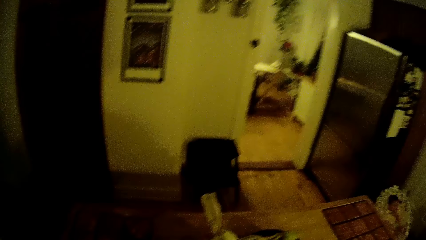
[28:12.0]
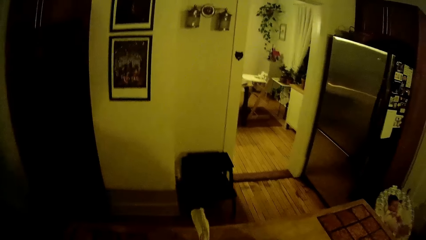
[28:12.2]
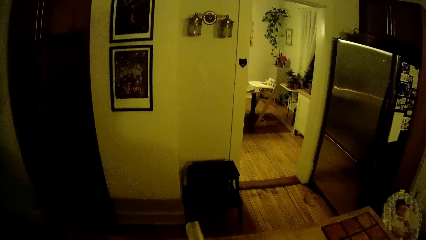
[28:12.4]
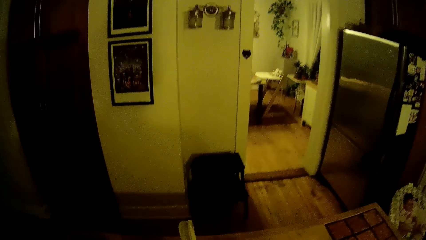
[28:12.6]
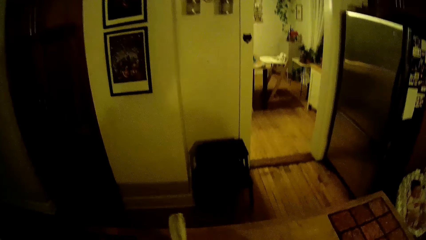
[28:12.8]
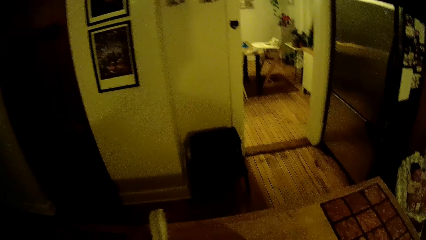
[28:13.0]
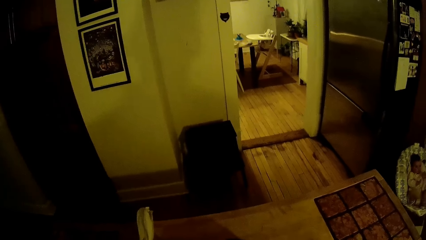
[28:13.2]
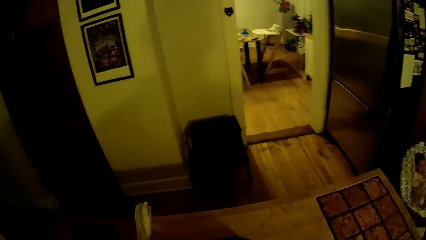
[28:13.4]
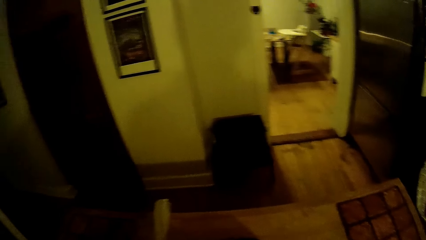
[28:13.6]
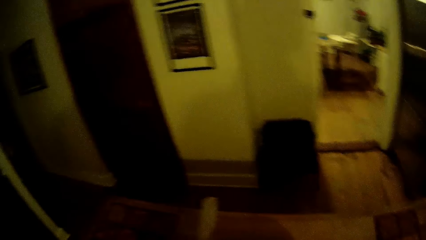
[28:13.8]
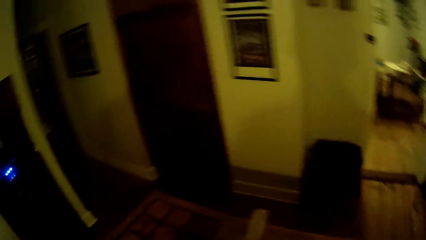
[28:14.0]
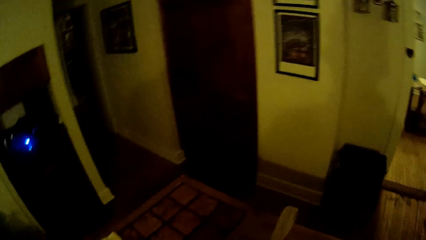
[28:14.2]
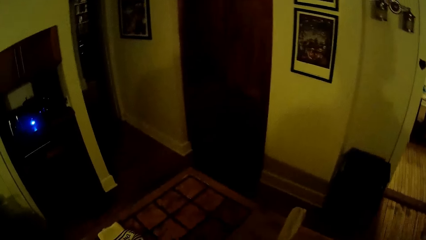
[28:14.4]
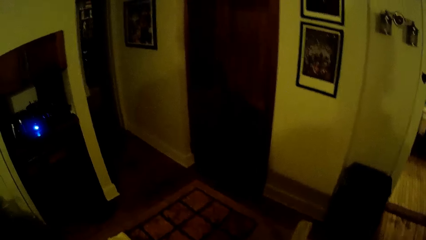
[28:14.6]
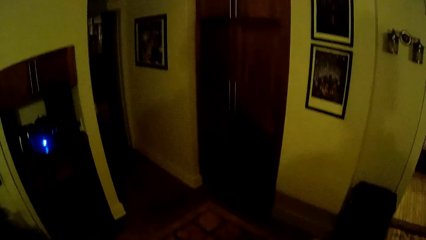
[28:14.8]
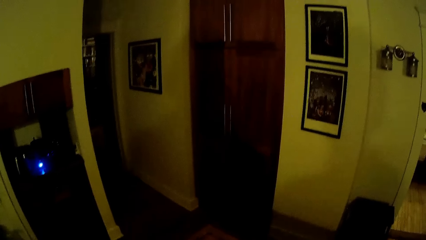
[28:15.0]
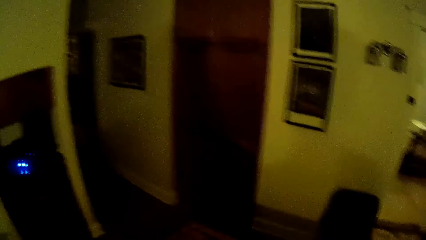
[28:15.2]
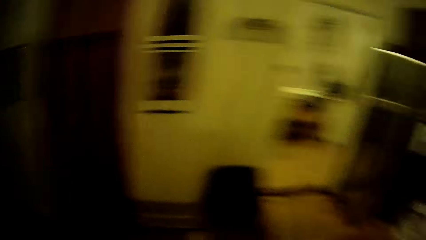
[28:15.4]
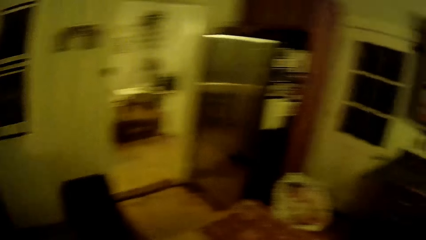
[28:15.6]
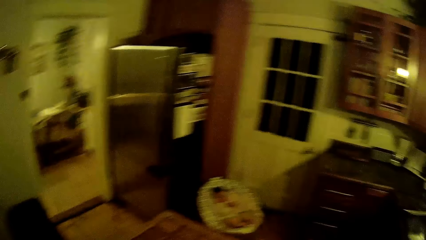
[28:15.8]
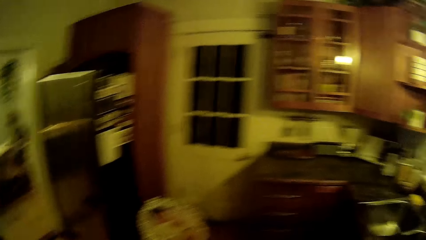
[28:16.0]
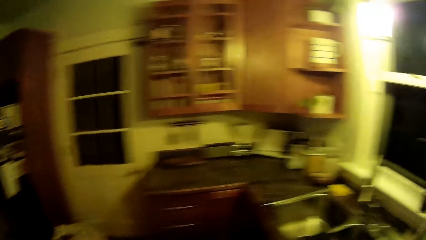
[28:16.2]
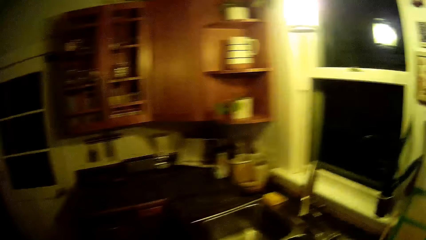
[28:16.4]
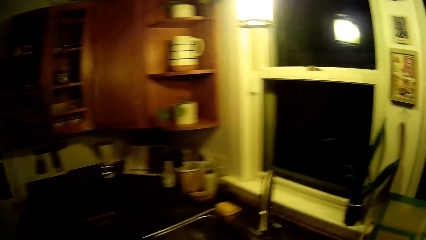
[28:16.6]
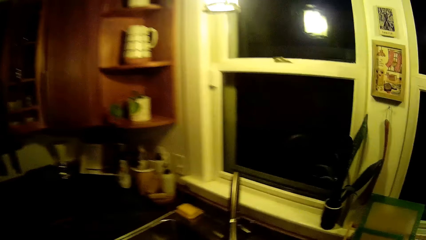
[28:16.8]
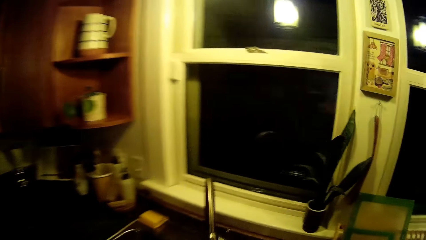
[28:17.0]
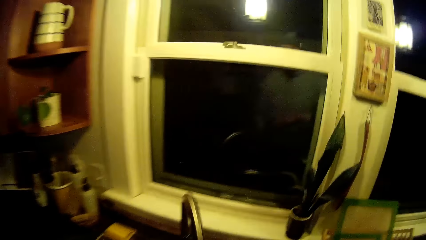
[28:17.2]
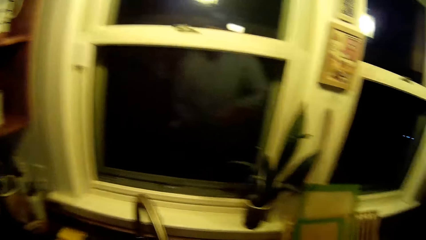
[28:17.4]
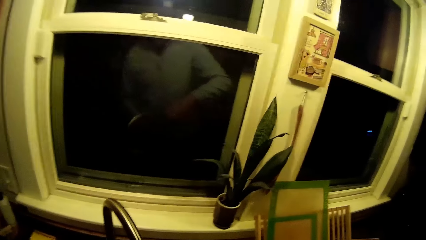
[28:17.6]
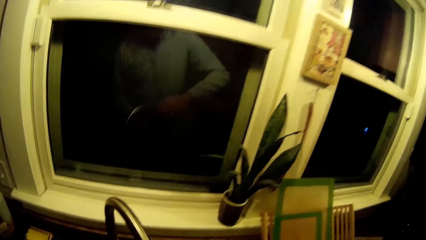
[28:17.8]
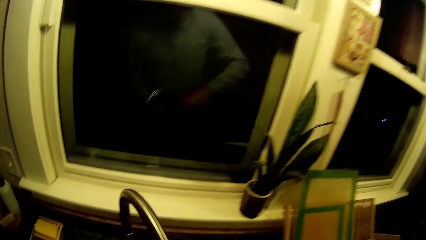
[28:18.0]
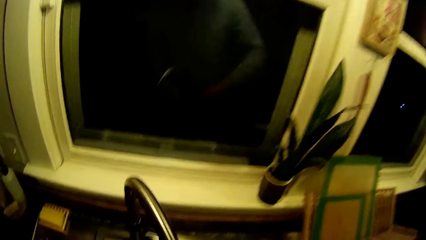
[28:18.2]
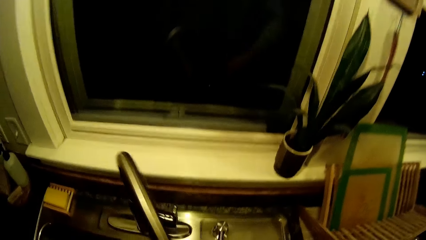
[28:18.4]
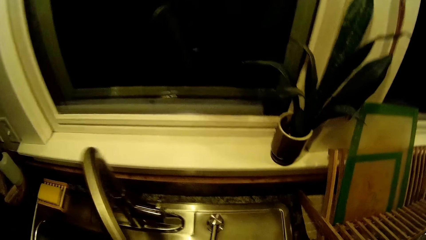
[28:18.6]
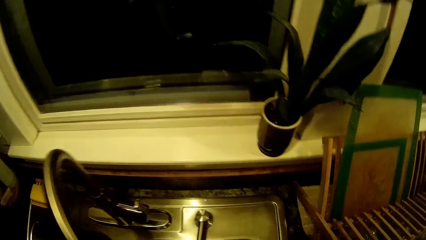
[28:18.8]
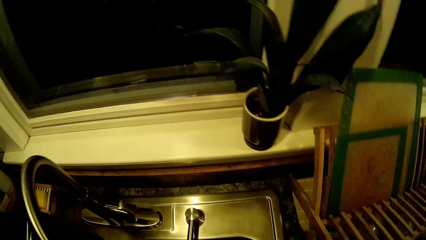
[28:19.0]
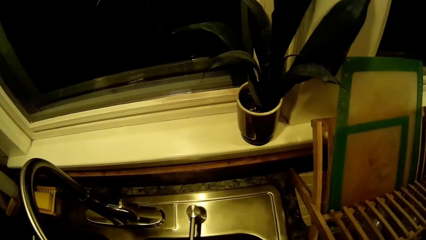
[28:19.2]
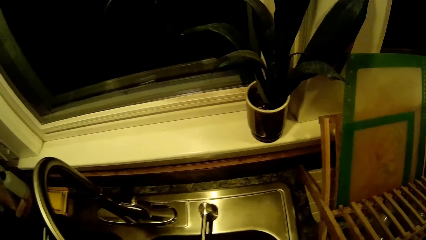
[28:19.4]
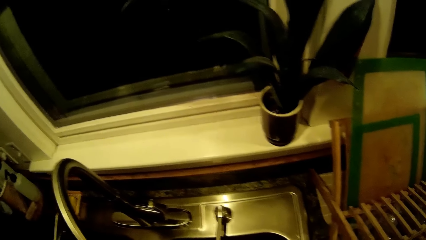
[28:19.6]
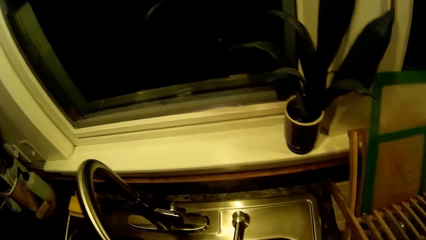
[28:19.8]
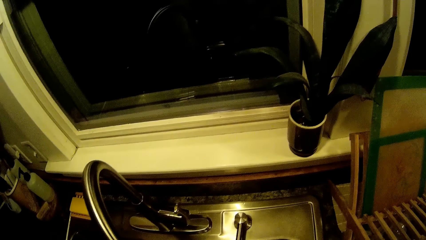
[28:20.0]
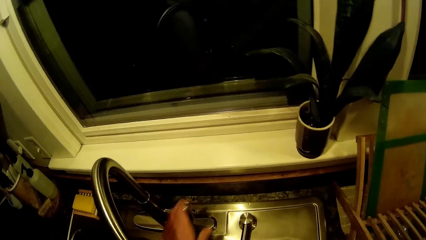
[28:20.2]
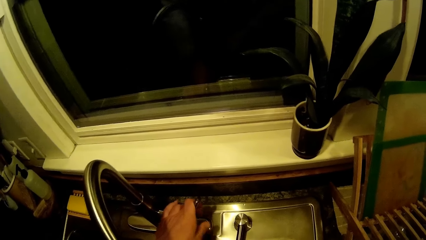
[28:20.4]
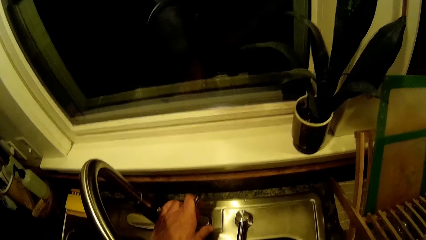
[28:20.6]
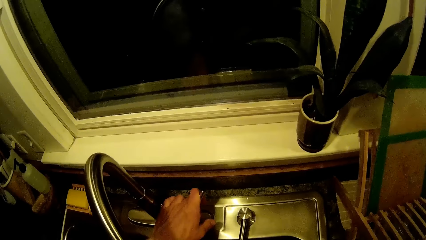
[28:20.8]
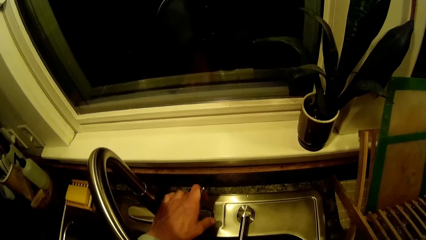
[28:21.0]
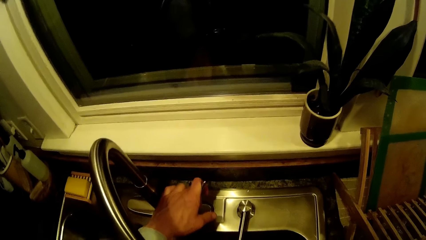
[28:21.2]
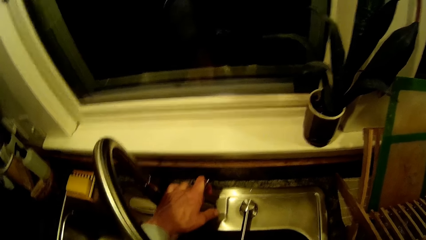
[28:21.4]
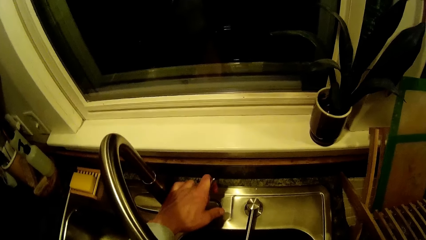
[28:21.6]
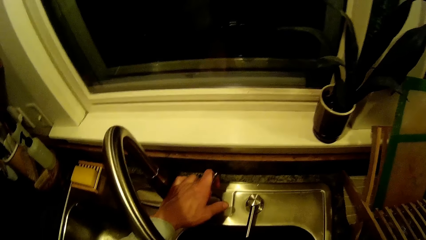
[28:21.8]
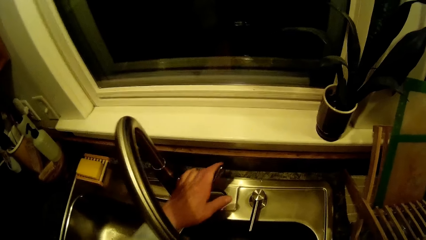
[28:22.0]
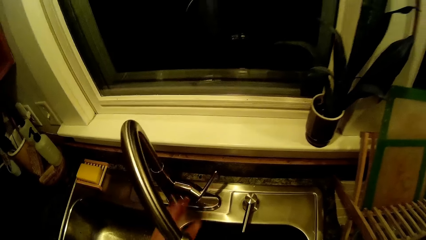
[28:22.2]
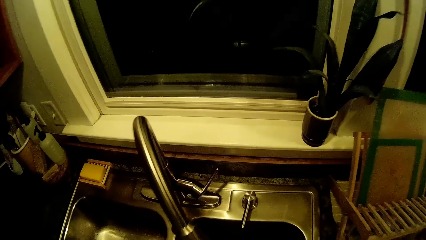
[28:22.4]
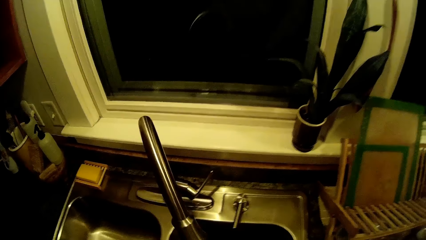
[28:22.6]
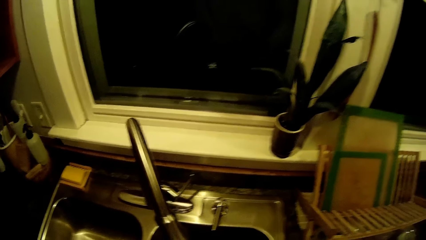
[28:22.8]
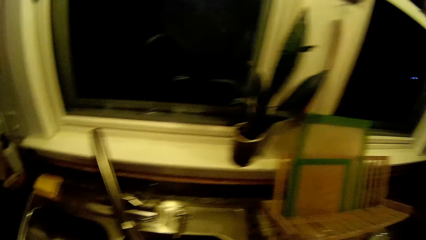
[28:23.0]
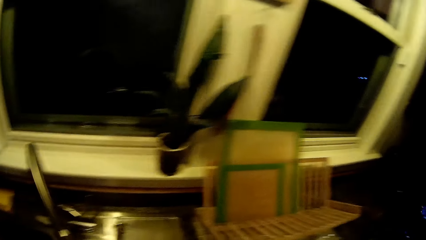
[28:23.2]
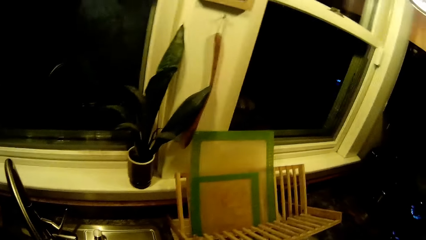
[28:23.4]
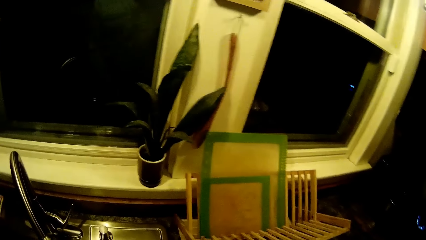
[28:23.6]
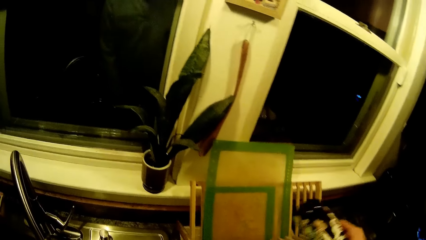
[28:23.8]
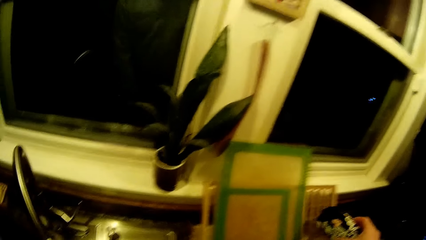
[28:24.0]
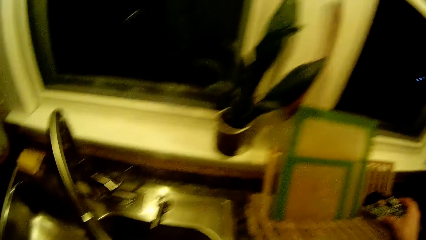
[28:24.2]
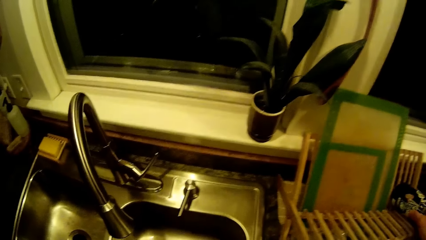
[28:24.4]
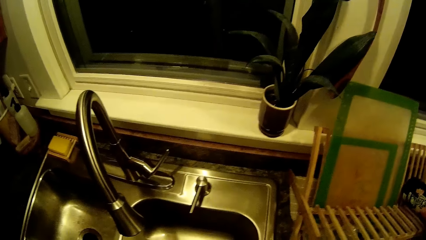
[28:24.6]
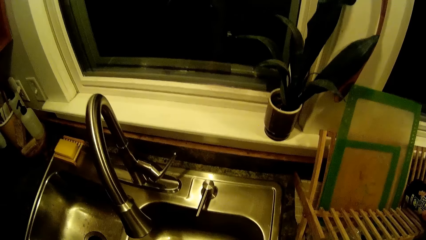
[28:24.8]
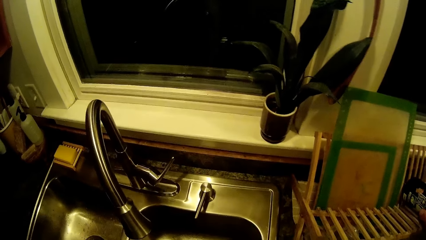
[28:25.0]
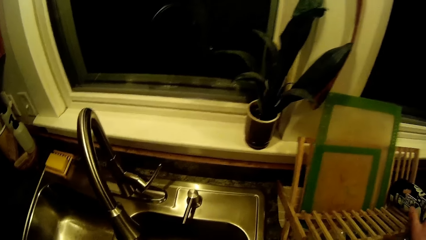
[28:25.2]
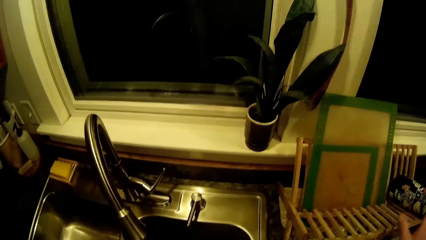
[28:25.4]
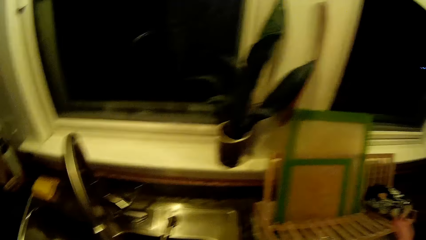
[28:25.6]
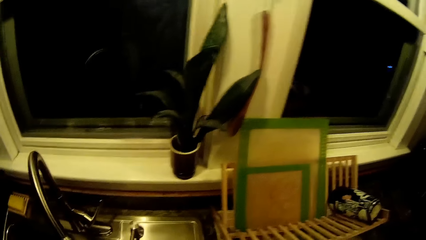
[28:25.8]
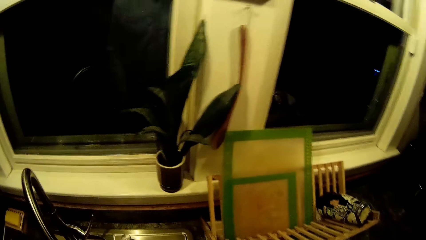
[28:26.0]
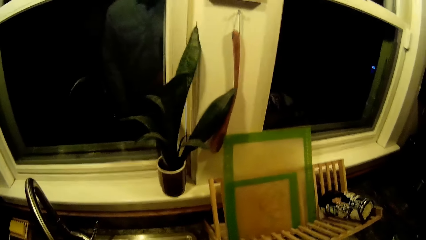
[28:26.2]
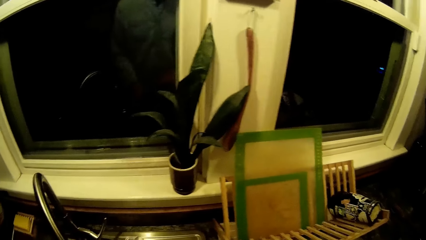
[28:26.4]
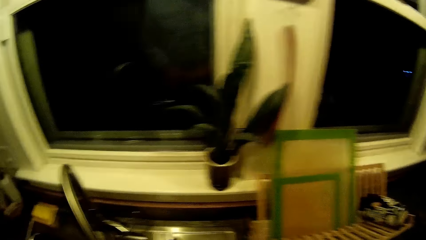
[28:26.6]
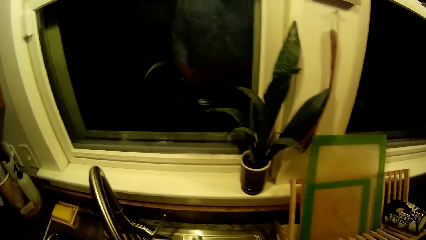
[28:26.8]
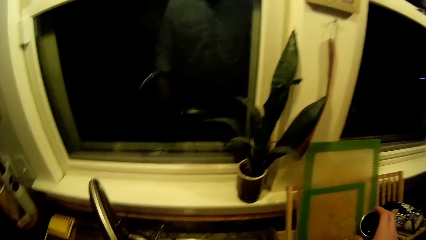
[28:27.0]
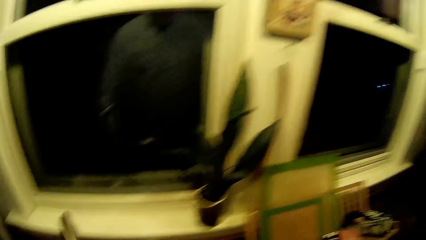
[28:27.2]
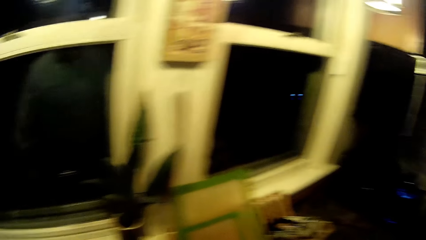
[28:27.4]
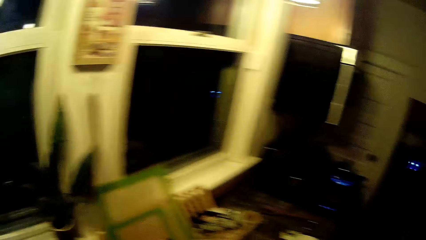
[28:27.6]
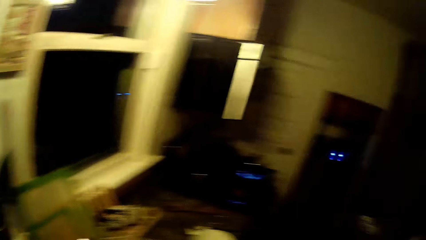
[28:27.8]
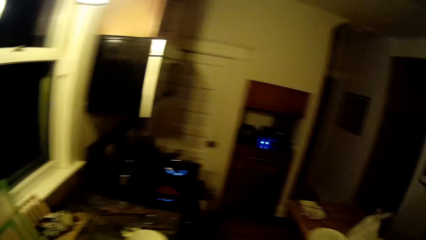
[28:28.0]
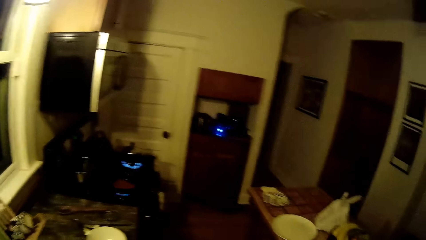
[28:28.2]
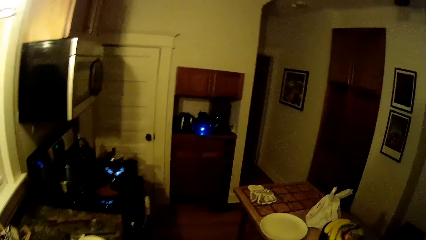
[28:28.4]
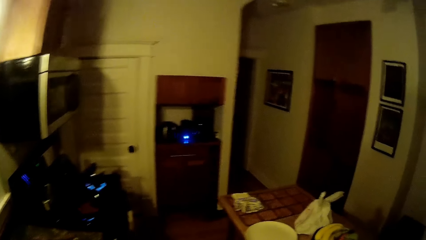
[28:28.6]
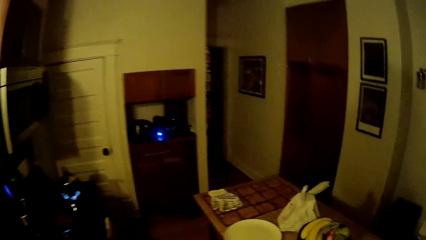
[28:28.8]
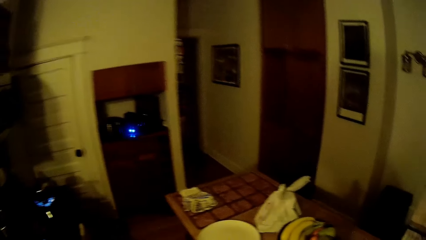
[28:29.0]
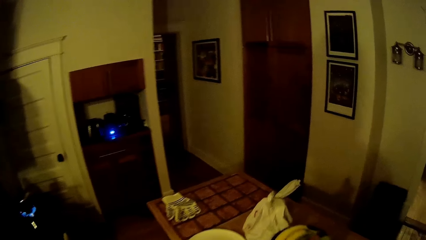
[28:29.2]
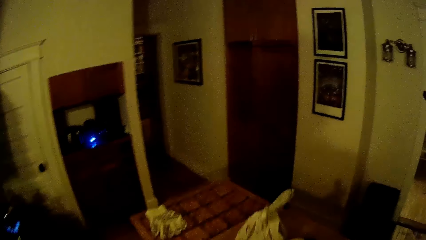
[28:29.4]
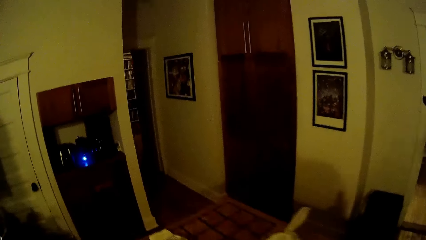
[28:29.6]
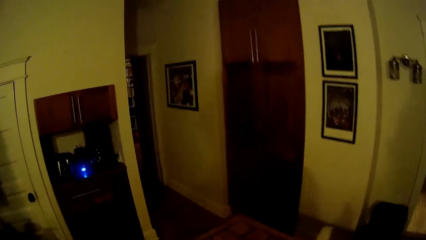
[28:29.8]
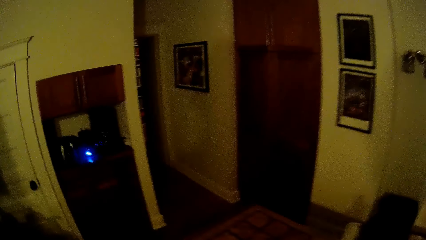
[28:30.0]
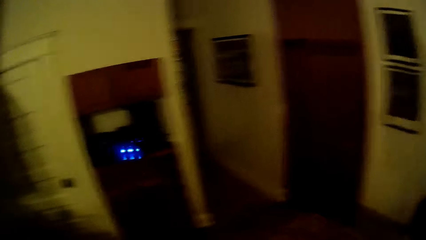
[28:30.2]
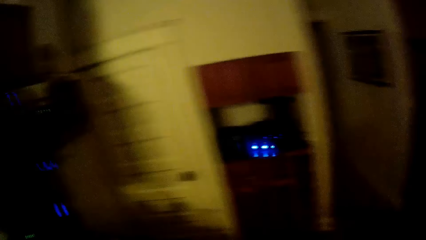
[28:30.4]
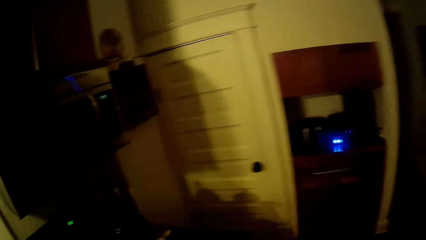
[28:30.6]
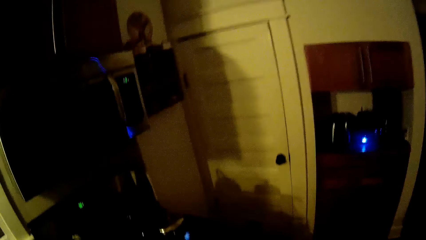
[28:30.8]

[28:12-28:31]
The camera wearer opens a tap with his left hand. He rinses a cup with his right hand. He places the cup on a wooden rack with his right hand. He looks around the sink. He walks around the kitchen.
